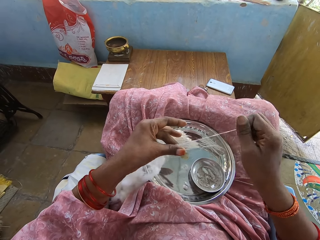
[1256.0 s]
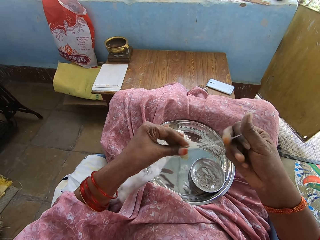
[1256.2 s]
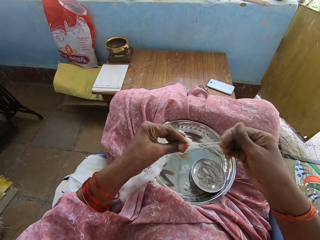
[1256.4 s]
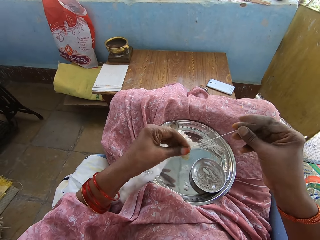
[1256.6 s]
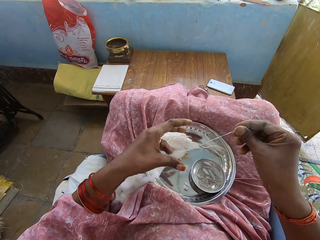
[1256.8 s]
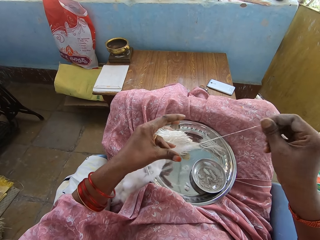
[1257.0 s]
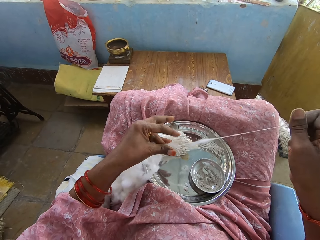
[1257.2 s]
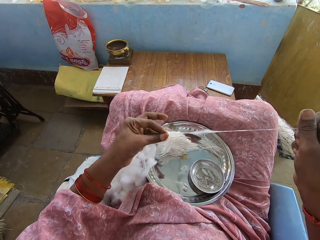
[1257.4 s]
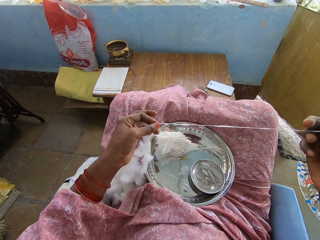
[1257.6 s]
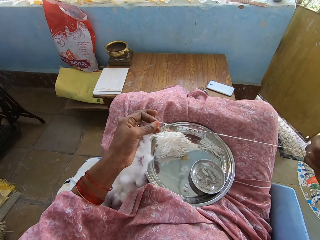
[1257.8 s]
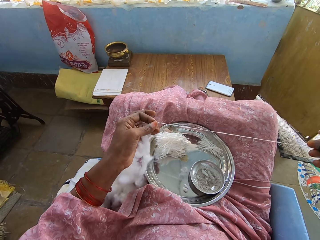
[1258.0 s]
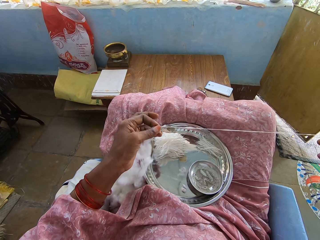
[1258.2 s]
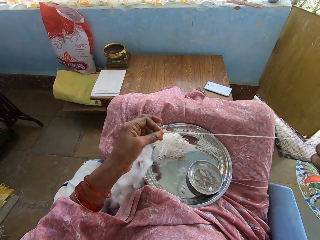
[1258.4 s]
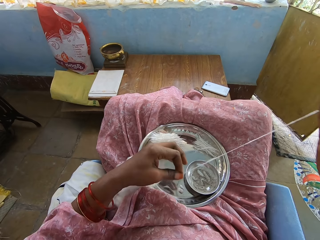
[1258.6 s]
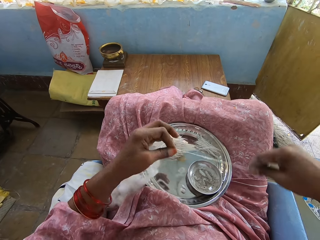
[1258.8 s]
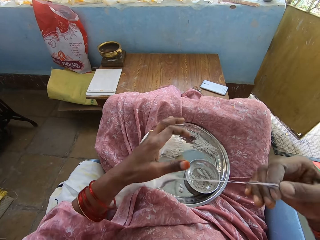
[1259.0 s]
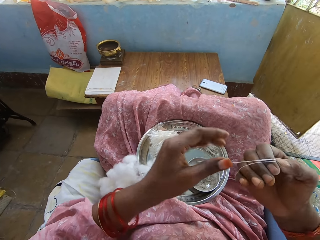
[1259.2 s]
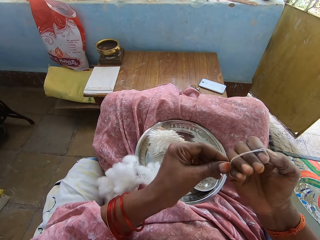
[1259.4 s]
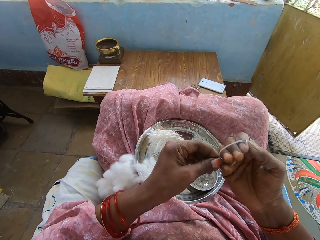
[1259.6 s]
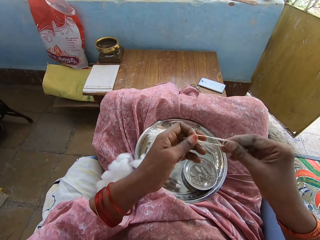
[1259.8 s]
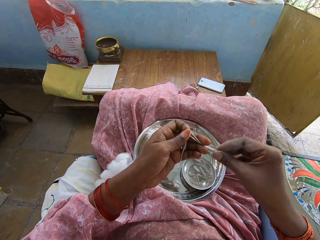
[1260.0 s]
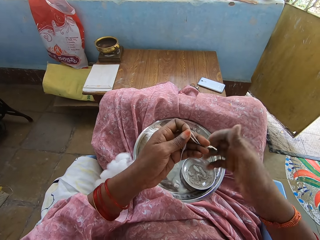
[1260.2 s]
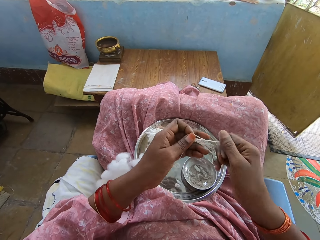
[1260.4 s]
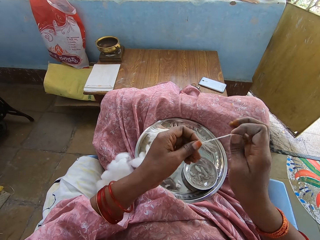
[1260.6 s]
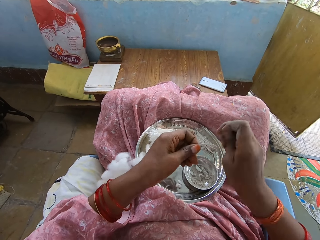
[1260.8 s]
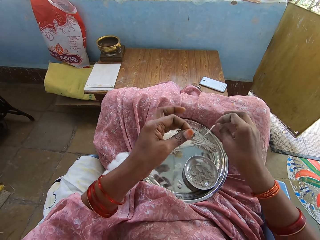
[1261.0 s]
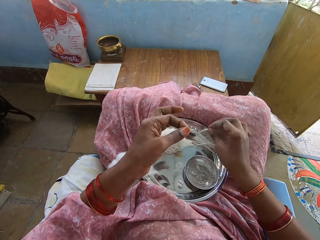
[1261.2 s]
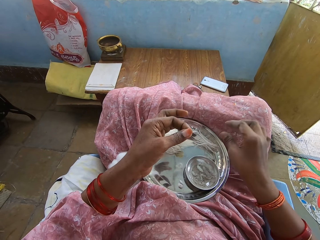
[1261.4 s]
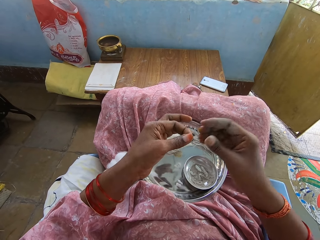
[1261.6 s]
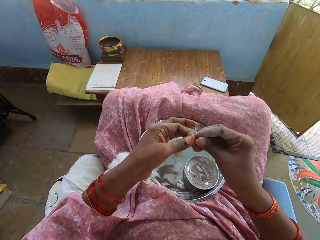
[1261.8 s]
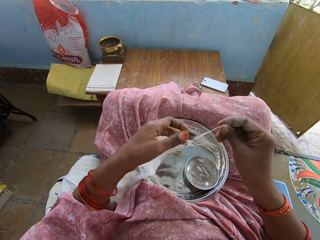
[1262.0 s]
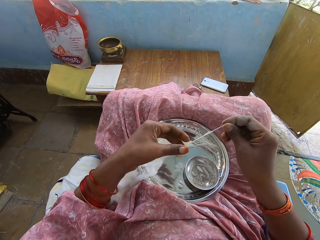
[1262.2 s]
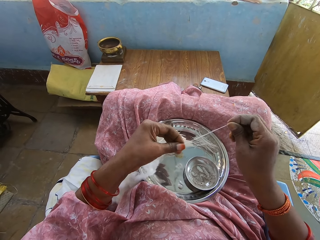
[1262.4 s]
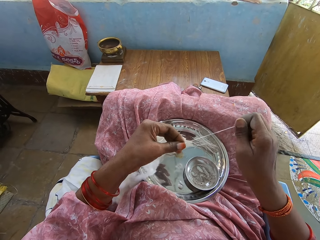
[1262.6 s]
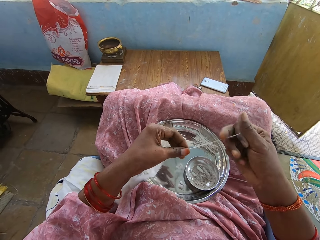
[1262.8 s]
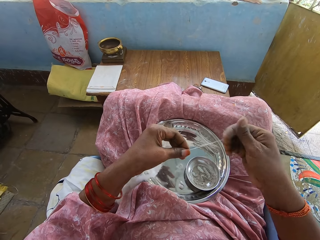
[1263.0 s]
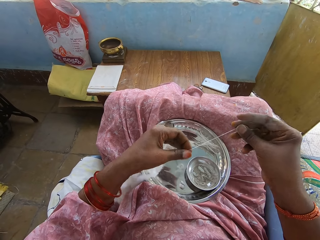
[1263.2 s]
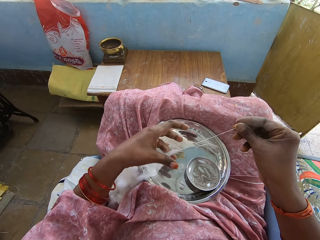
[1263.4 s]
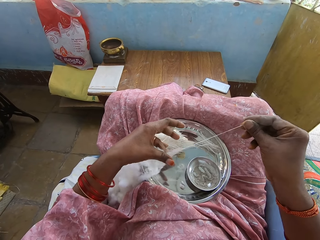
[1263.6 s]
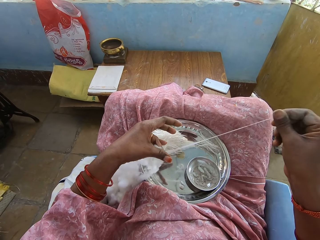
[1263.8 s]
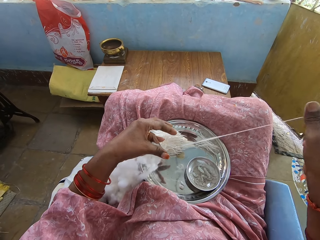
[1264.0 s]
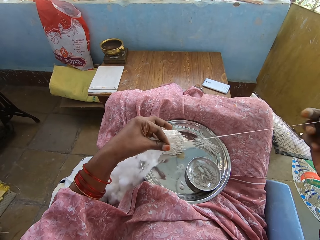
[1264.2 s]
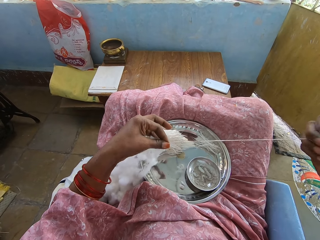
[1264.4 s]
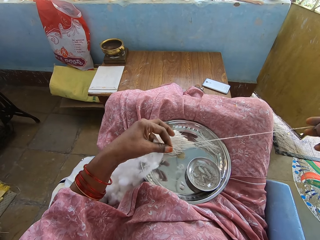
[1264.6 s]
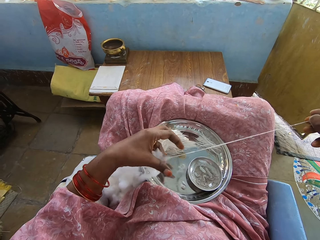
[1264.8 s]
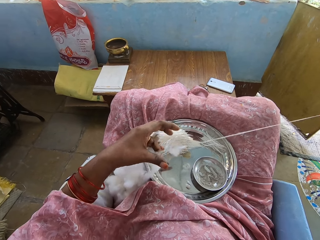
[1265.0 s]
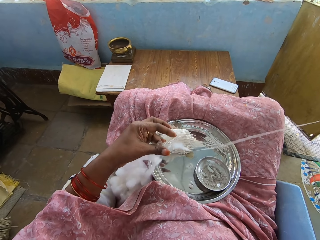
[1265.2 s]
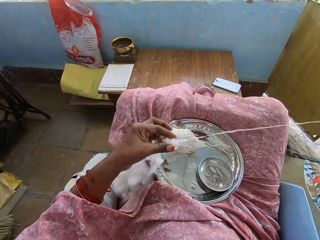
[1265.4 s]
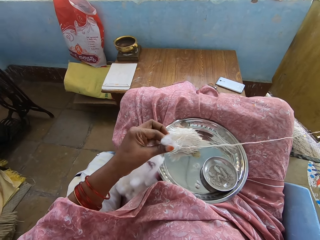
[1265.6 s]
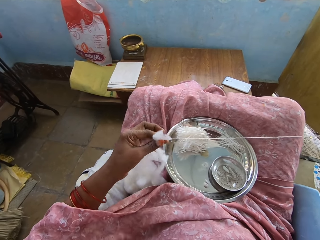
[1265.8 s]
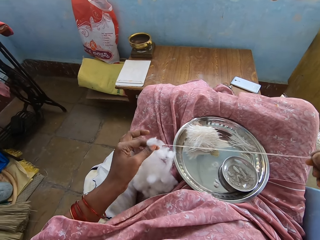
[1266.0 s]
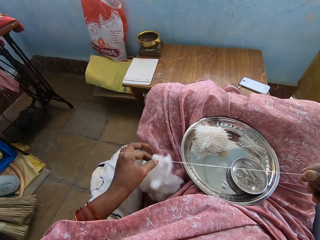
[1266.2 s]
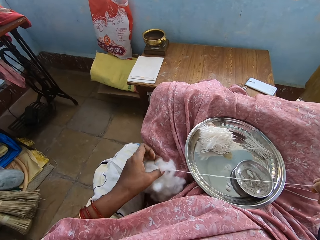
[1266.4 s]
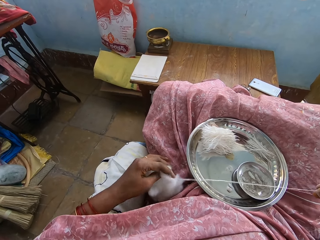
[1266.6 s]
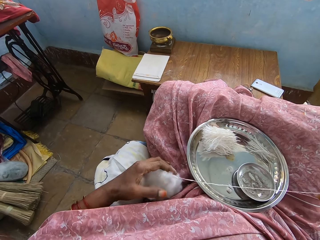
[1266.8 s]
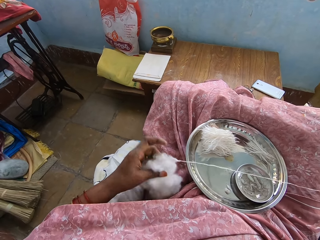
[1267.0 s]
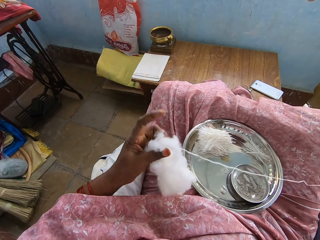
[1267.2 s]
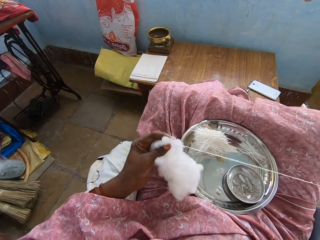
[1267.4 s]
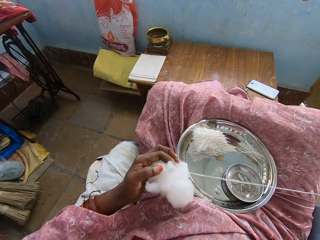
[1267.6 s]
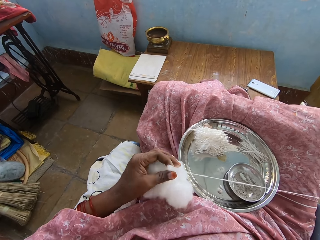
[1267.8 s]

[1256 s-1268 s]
The camera wearer pulls the cotton strand from the cotton. She rolls the cotton strand on her fingers, twists the cotton strand, cuts the cotton strand from the other cotton strand and places the cotton strand on the tray. She pulls the cotton strand from the cotton.

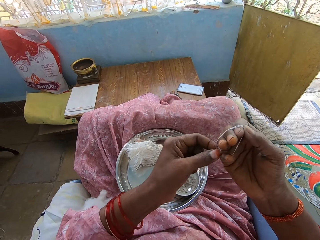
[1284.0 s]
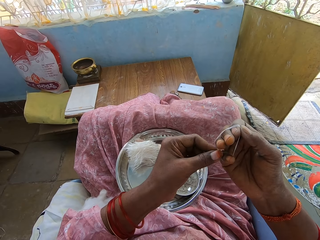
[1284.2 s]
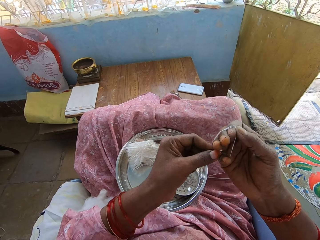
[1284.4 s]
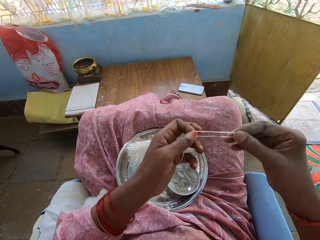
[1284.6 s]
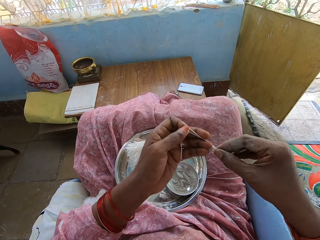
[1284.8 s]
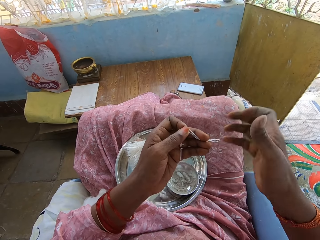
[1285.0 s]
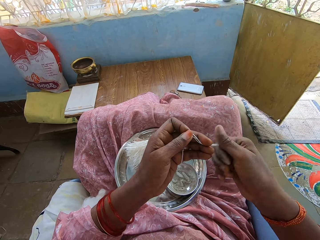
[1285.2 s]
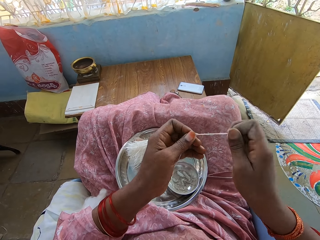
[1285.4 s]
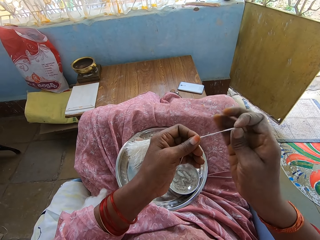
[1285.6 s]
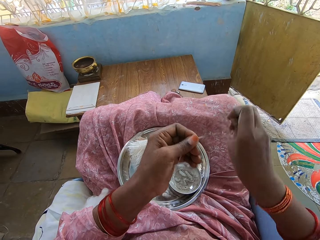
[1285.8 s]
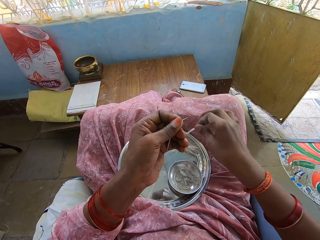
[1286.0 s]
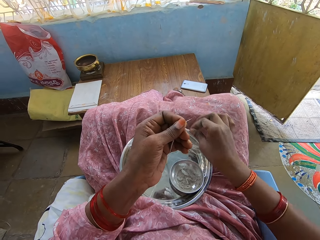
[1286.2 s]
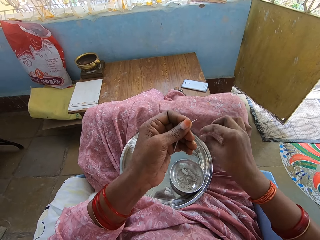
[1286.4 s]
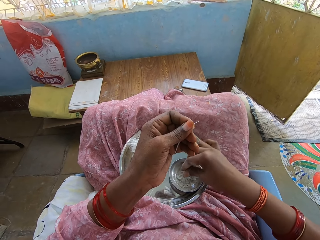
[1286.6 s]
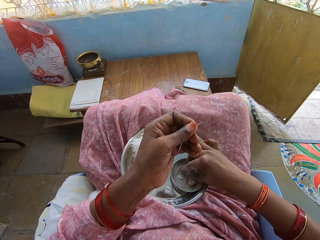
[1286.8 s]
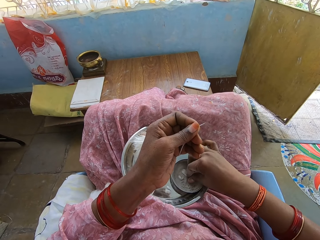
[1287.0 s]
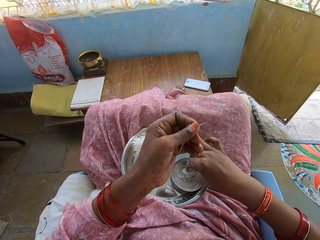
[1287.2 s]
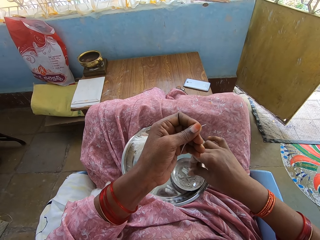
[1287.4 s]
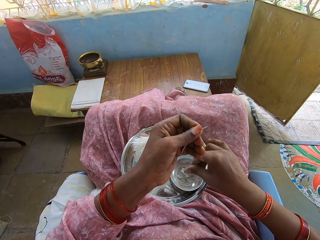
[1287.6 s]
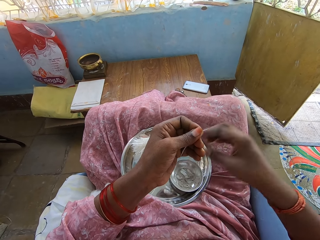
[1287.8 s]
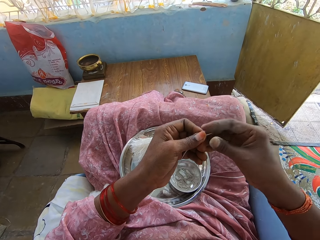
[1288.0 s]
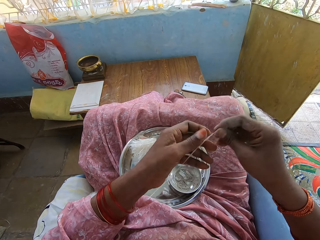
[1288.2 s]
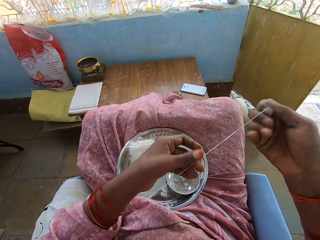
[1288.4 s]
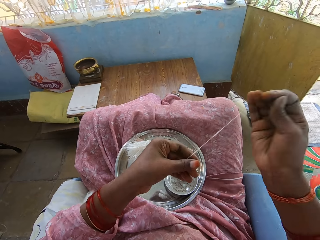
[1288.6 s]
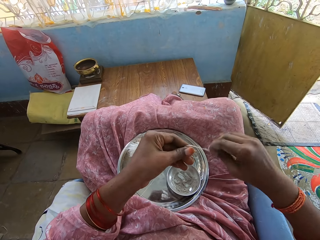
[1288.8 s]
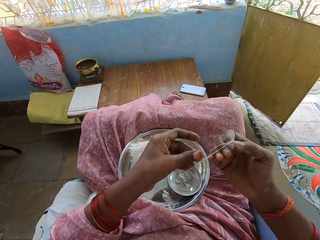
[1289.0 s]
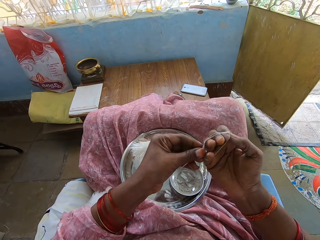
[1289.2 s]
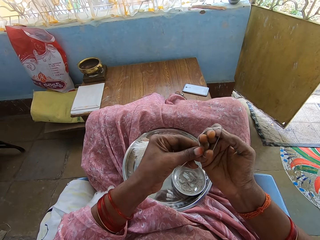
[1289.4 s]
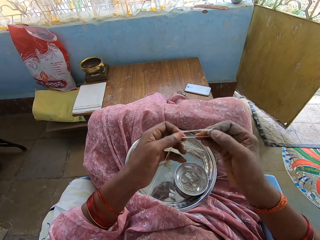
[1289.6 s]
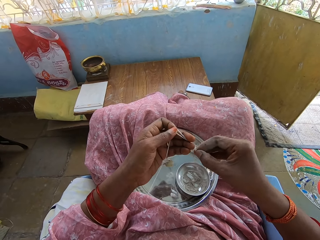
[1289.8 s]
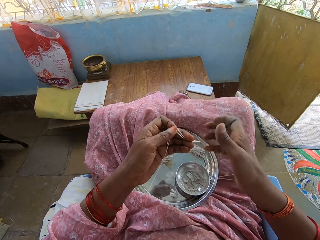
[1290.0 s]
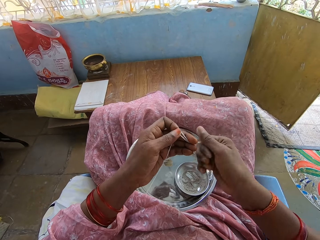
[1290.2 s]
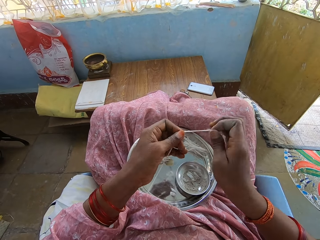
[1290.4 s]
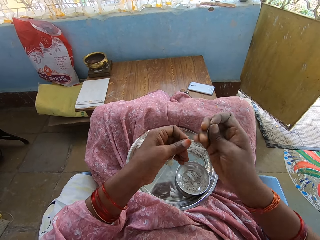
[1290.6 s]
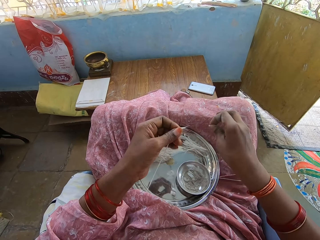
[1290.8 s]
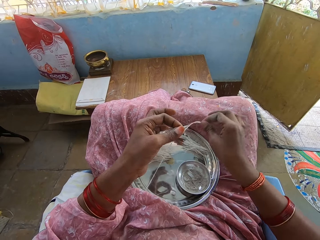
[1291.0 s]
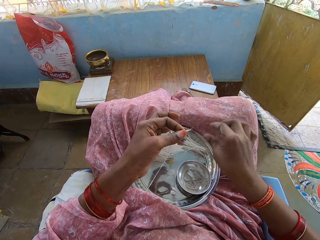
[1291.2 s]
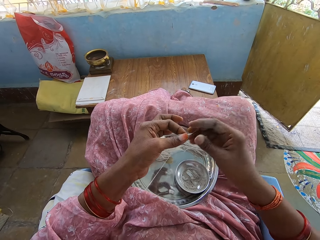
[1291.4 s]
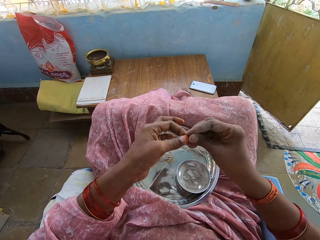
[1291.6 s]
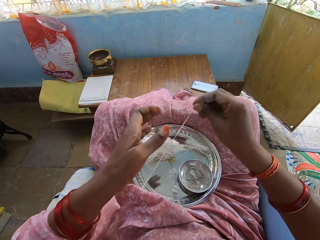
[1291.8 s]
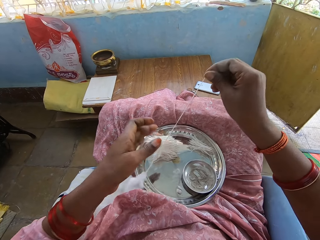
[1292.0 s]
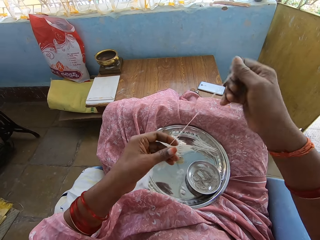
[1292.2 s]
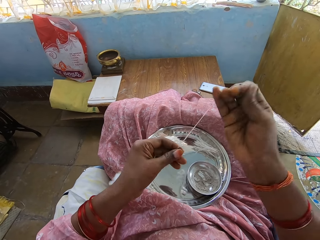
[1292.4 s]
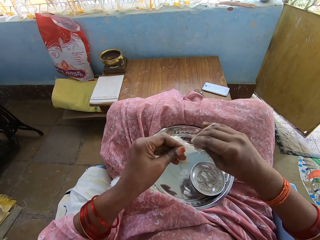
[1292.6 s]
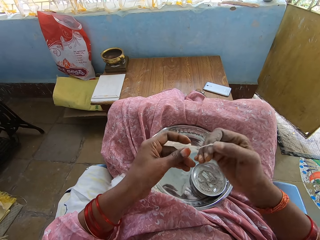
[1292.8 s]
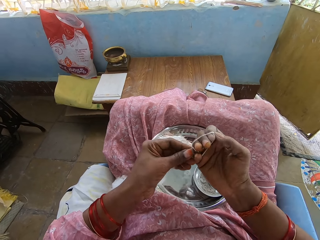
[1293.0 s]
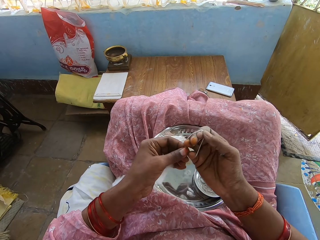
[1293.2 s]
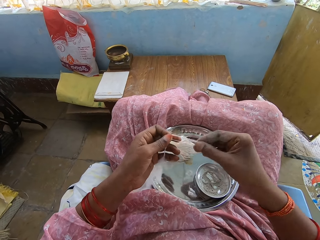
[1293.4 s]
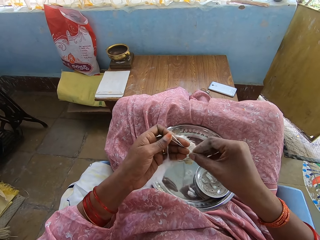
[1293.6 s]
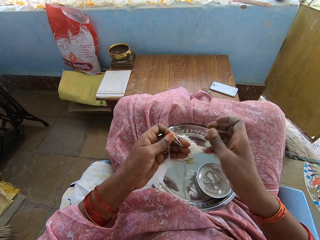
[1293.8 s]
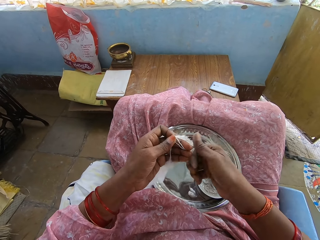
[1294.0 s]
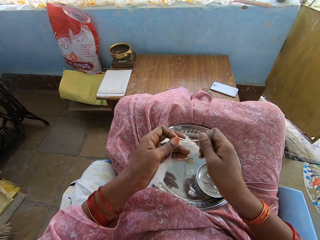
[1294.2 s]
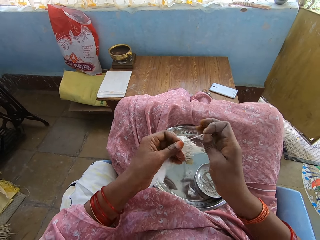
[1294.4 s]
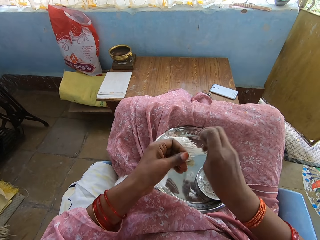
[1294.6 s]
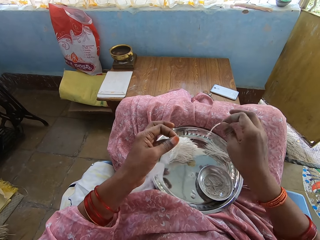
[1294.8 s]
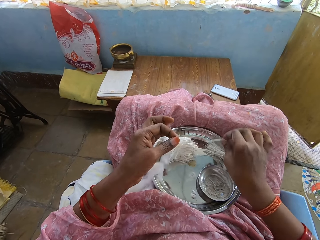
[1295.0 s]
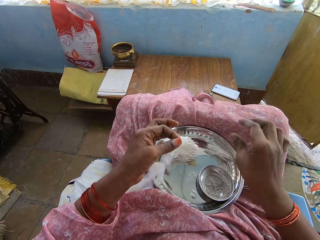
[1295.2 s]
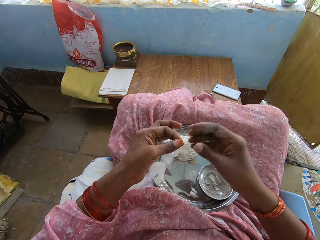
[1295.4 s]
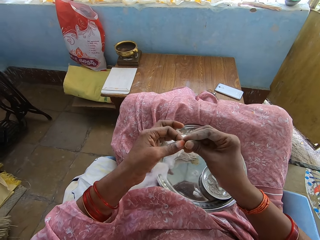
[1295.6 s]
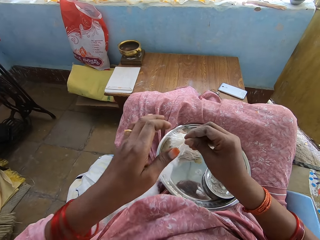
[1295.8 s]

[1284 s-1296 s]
The camera wearer twists the cotton strand. She cuts the cotton strand from the other cotton strand and places the cotton strand on the tray. She touches the powder in the plate and rubs her fingers on the powder. She rolls the cotton strand on her fingers, twists the cotton strand, cuts the cotton strand from the other cotton strand and places the cotton strand on the tray. She pulls the cotton strand from the cotton, rolls the cotton strand on her fingers, twists the cotton strand, cuts the cotton strand from the other cotton strand and places the cotton strand on the tray.
